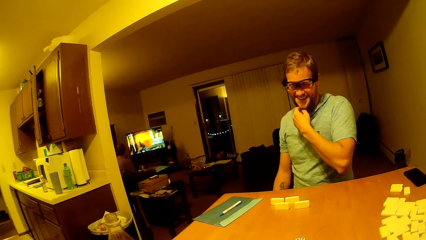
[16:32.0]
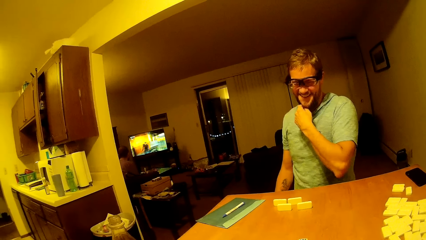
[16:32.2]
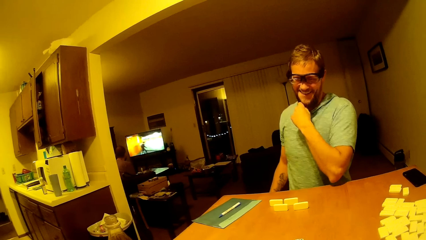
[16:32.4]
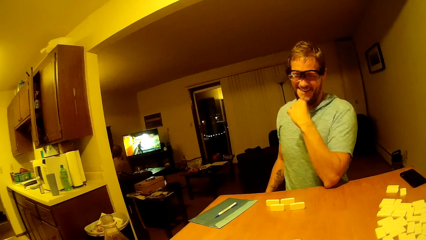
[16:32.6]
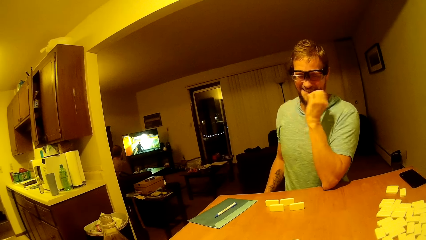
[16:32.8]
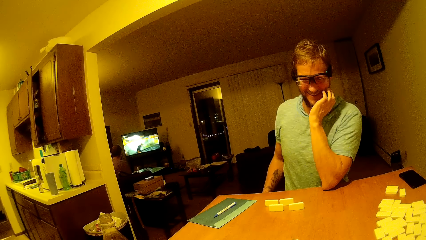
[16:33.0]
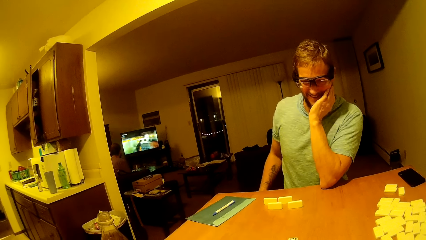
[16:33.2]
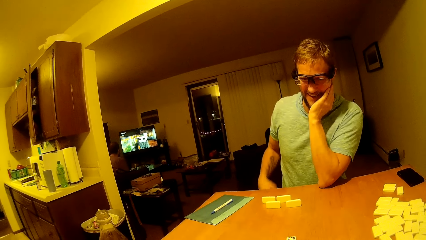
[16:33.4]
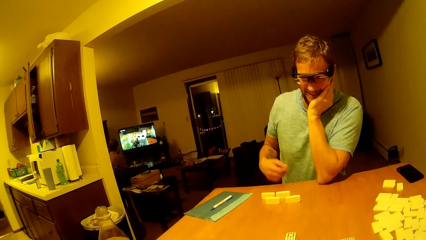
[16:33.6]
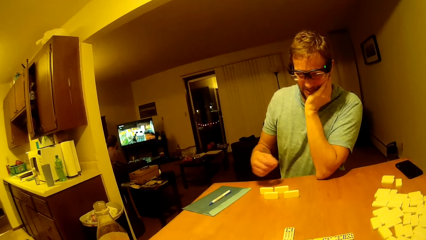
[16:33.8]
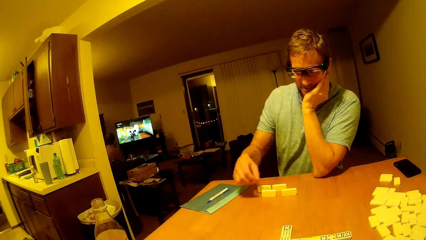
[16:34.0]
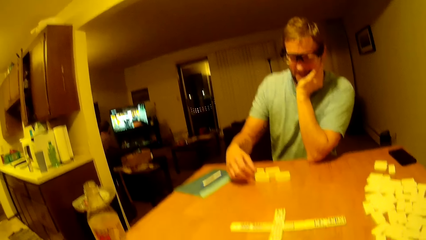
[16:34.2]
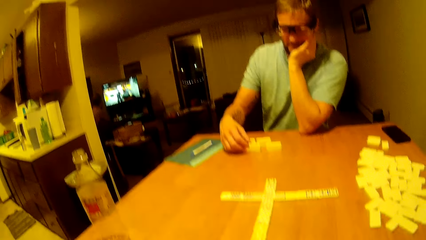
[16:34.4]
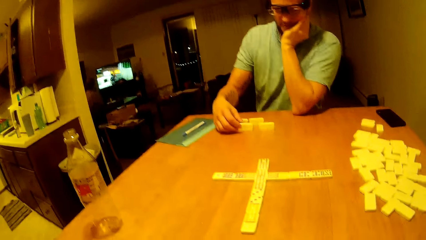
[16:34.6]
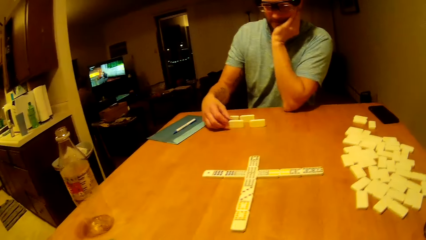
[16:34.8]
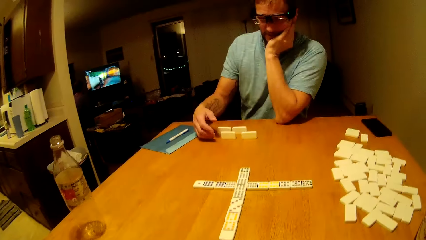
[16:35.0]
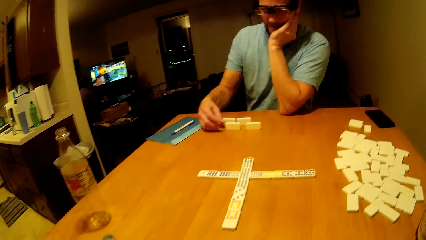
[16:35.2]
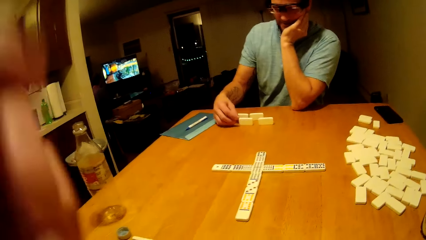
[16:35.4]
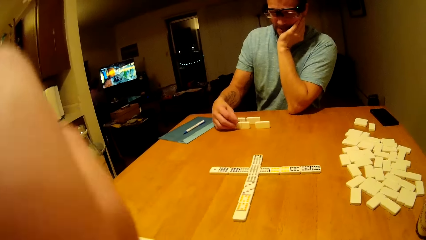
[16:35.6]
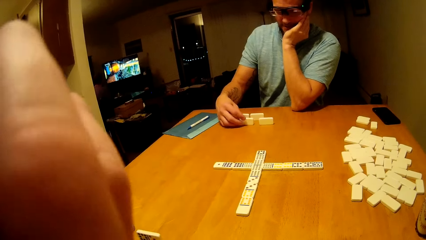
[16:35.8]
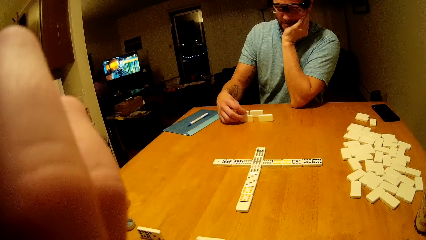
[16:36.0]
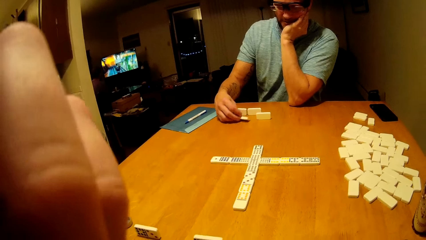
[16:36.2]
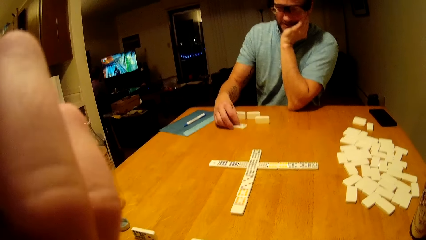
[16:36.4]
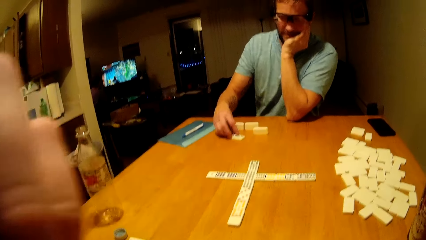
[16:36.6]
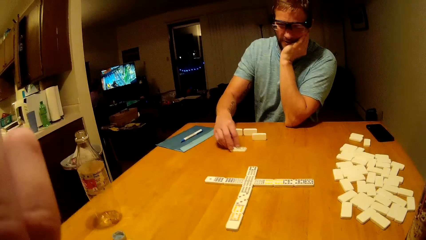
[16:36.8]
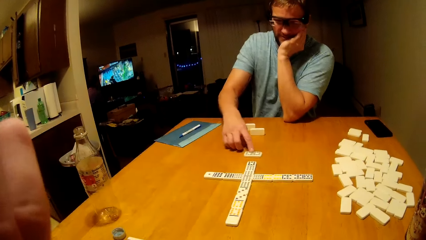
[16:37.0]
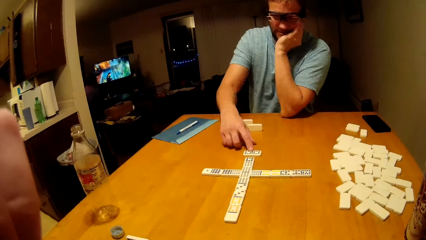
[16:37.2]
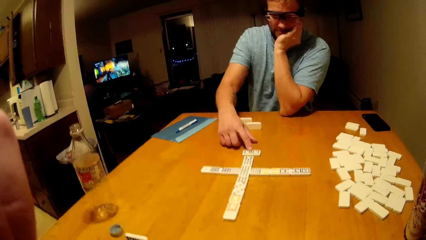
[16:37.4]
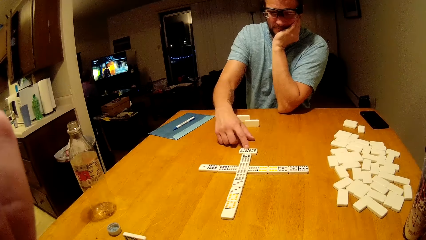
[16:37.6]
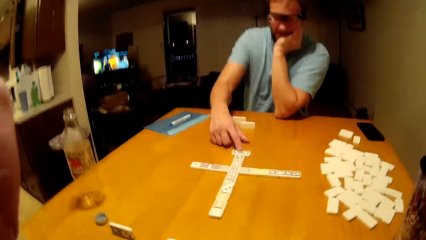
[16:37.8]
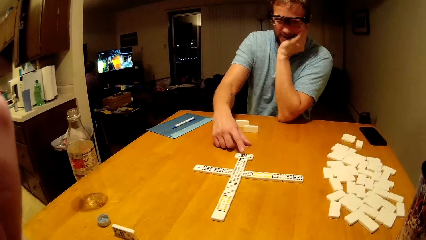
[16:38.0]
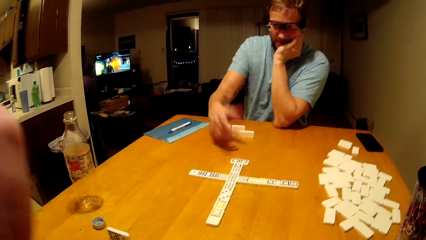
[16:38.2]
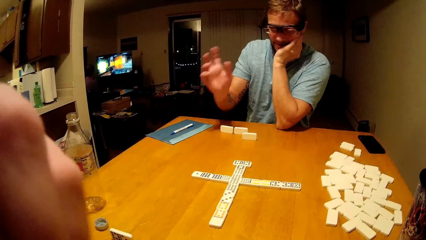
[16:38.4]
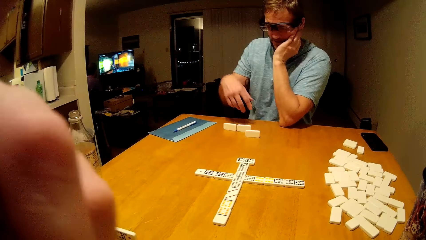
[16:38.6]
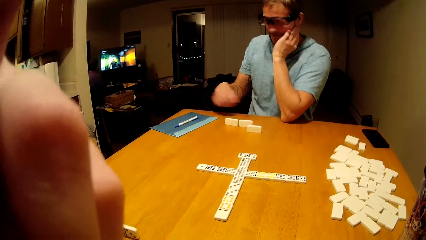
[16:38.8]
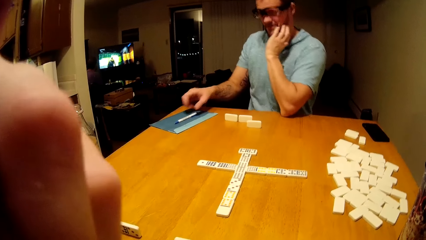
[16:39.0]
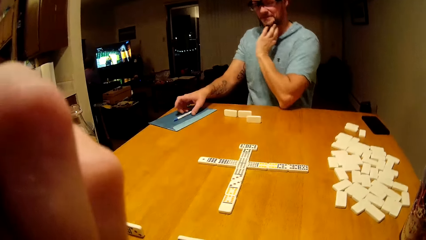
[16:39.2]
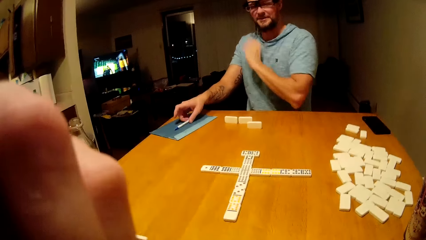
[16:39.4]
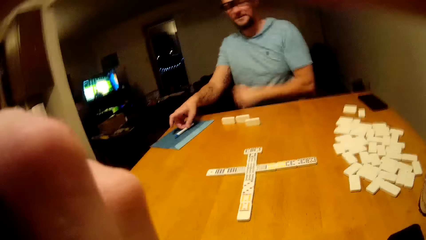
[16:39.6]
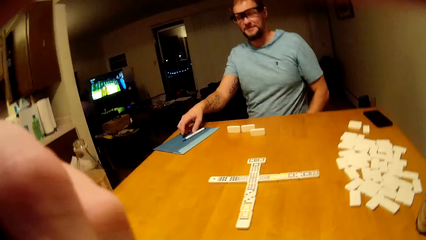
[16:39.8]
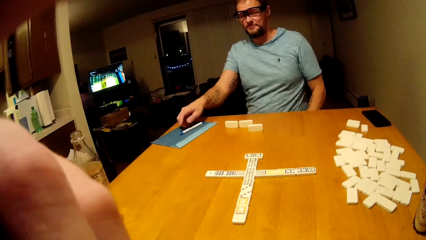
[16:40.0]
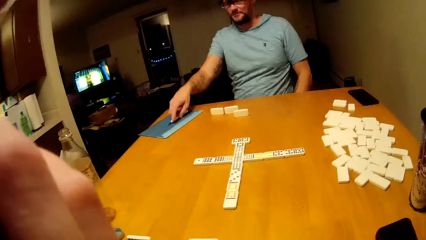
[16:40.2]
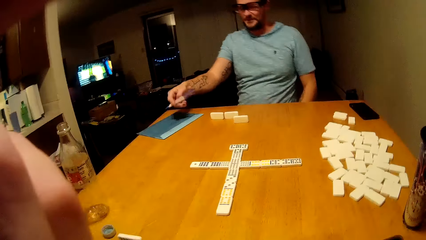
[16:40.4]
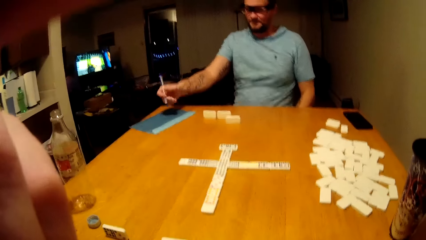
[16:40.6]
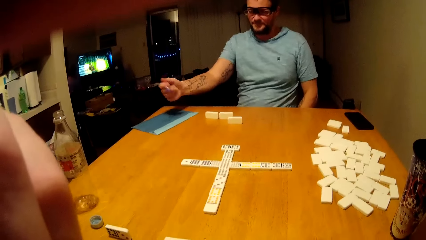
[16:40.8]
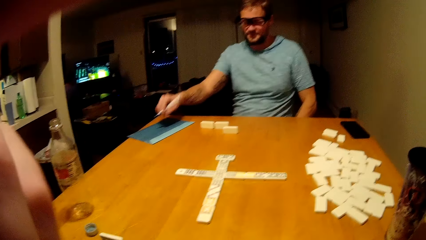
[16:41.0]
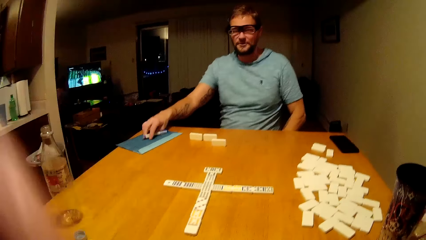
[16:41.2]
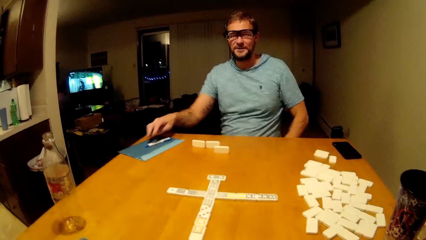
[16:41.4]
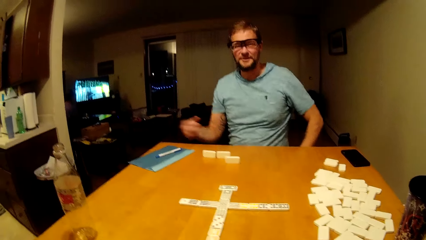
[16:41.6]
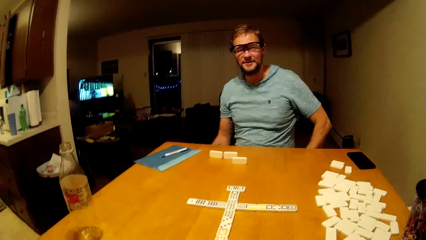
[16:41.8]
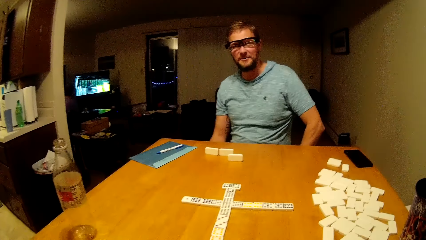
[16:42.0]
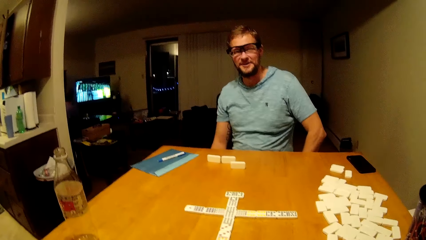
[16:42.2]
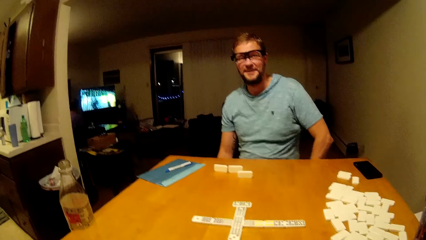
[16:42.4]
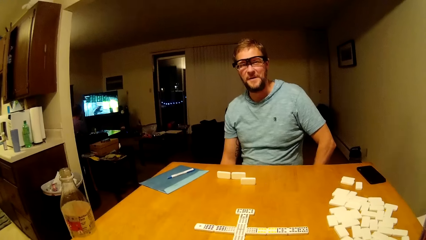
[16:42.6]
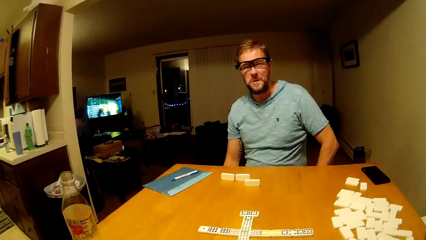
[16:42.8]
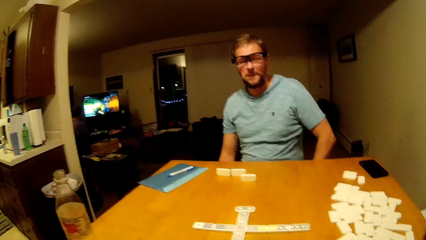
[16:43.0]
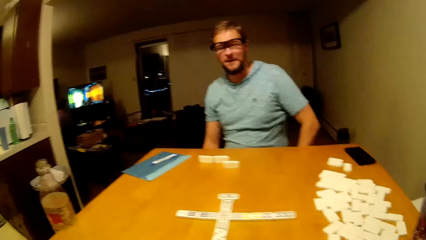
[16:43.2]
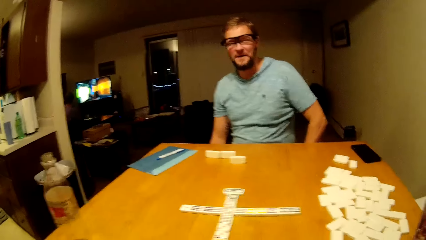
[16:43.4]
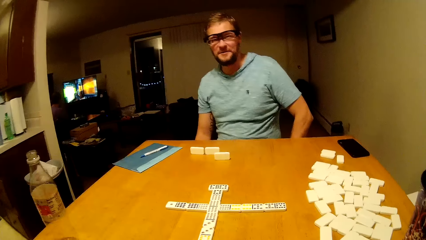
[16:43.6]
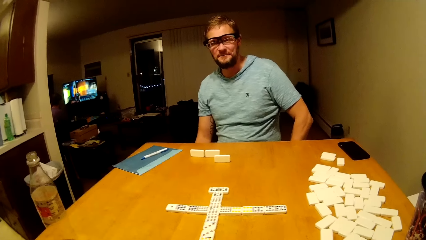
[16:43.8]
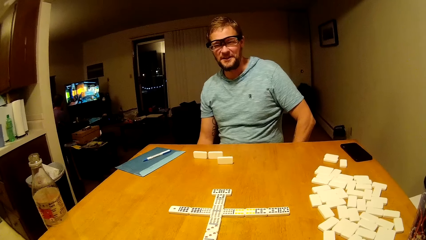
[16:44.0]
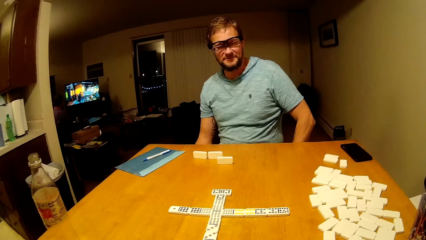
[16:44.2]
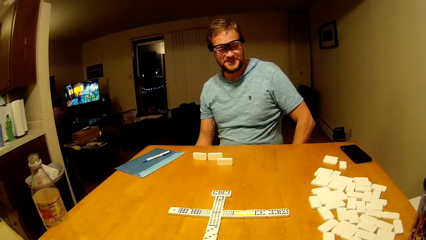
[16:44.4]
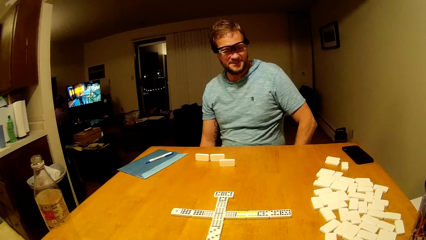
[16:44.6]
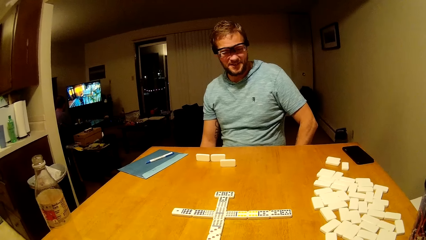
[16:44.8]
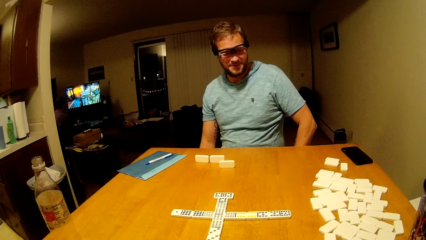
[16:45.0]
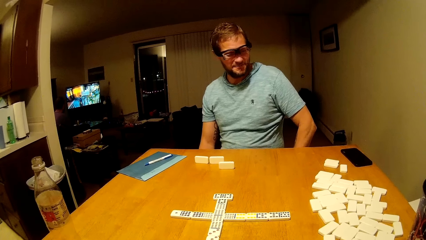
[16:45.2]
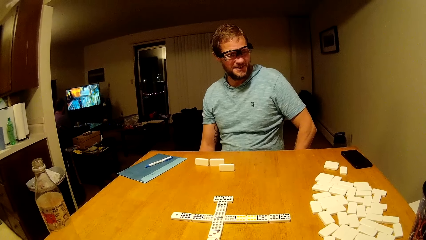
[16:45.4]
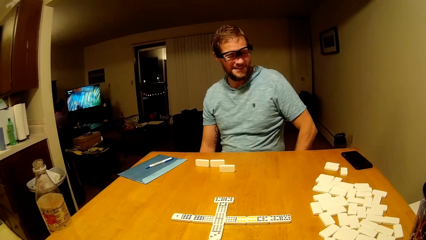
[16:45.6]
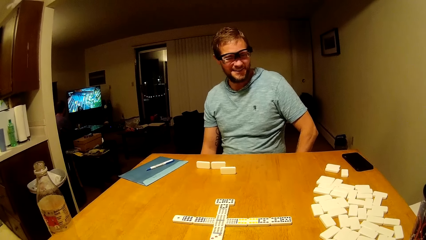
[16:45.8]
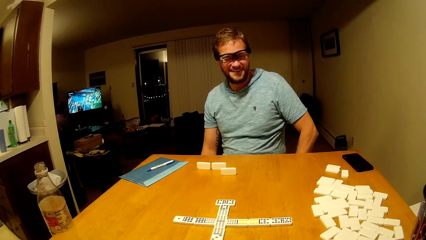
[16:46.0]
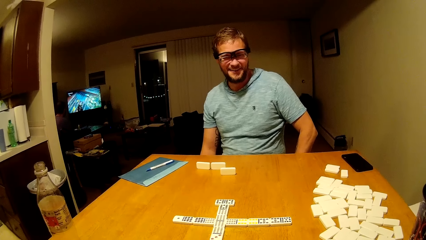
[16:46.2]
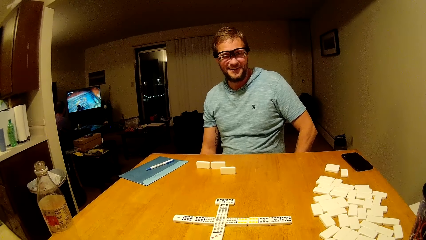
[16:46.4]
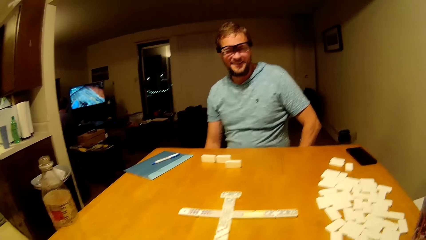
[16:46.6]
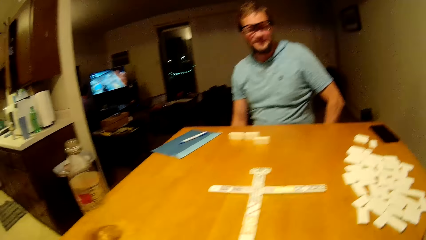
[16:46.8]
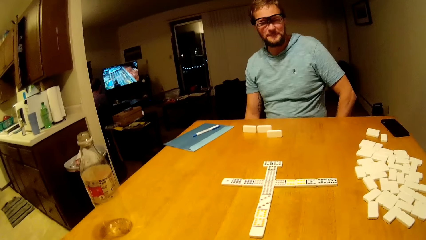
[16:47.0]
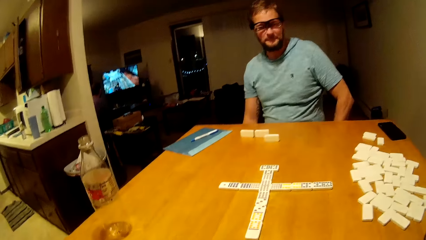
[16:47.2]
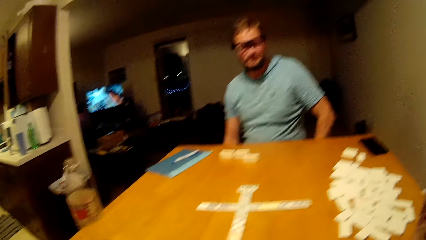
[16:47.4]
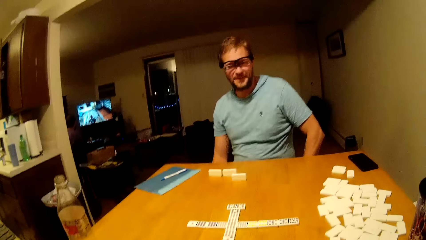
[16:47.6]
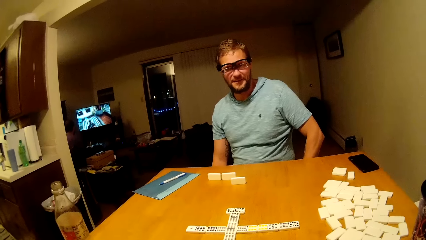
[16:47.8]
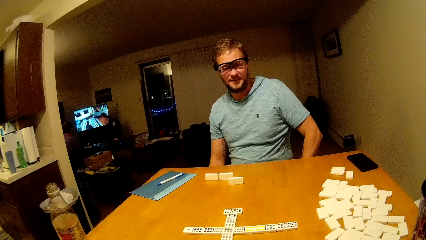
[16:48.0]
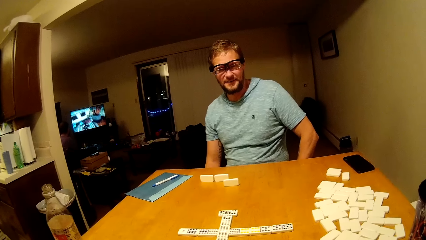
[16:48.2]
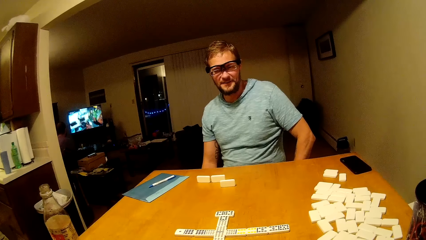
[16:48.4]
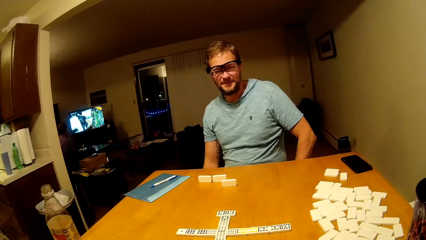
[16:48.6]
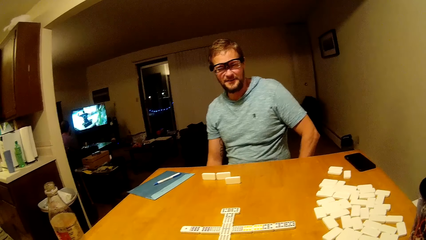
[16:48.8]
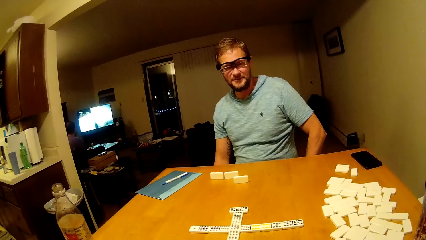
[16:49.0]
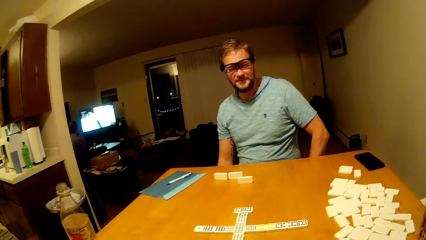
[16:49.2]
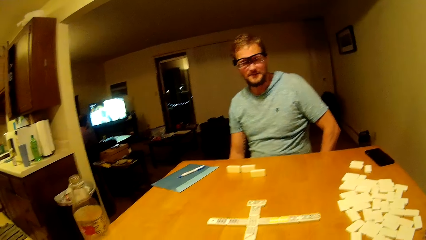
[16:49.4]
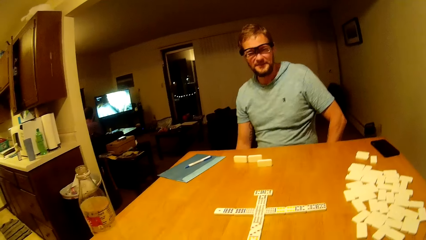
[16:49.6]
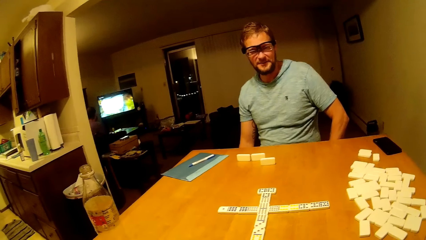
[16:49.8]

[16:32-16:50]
The camera wearer raises his hand. A man holds a dice with his hand. The man plays mahjong. The man slides the dice on the table. The man picks a pen from the table. The man places the pen on the paper. The camera wearer talks to the man.
